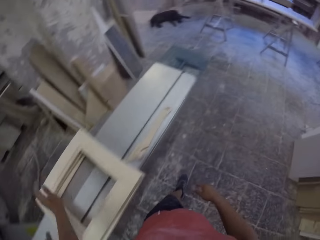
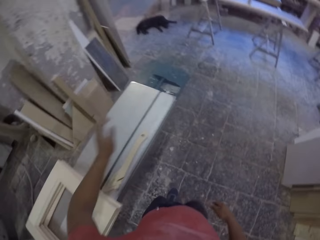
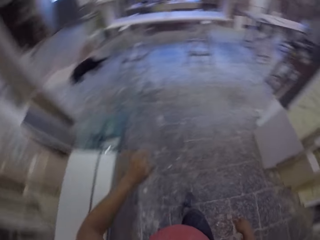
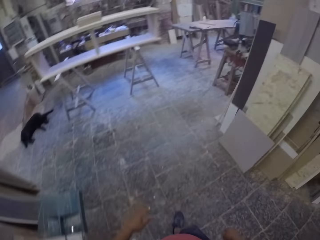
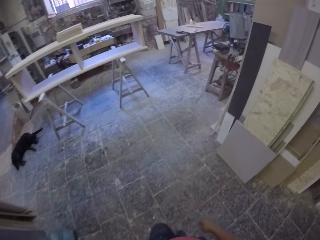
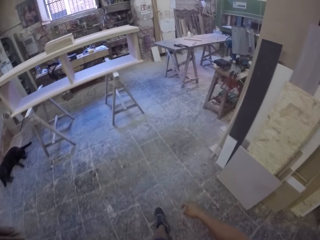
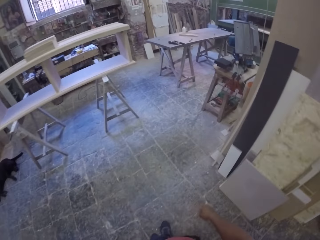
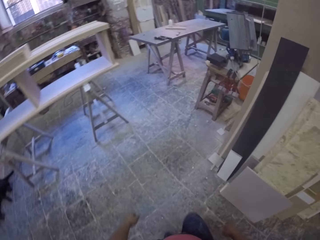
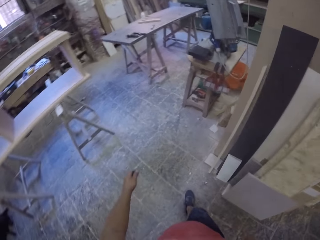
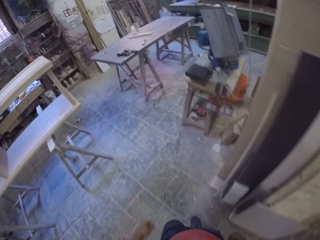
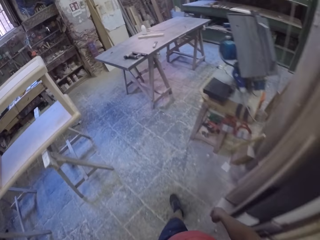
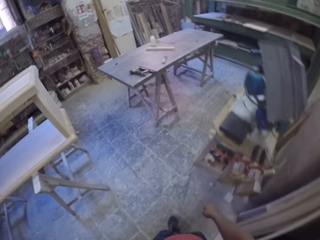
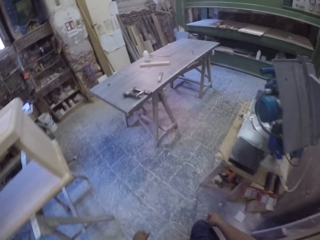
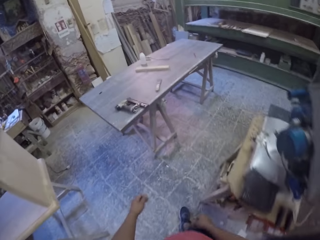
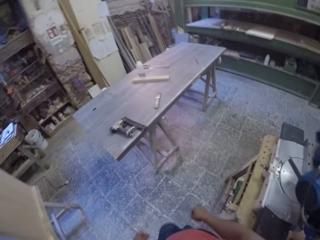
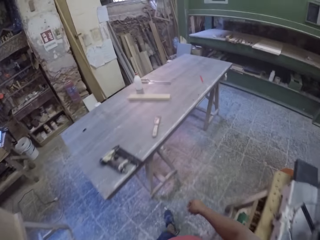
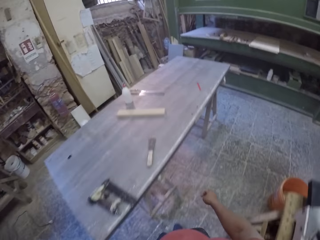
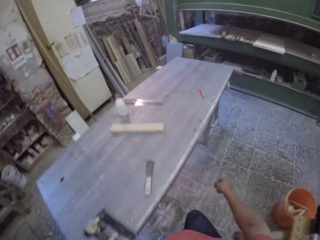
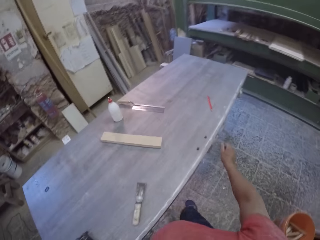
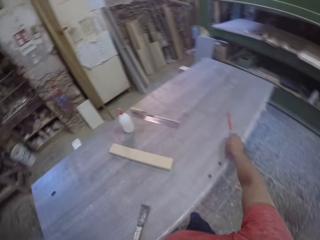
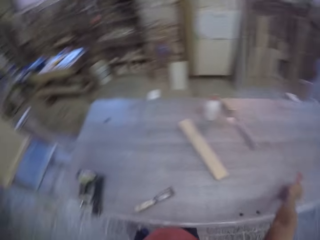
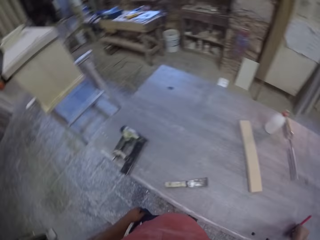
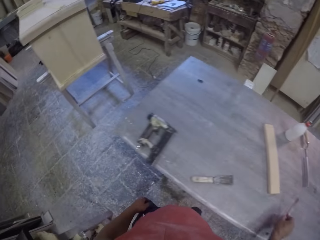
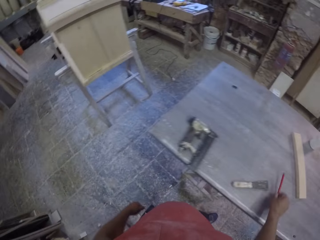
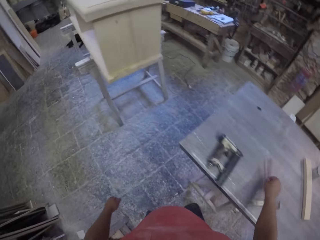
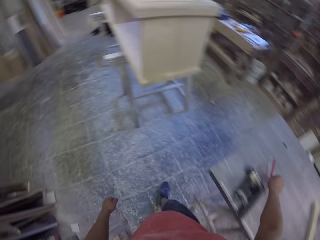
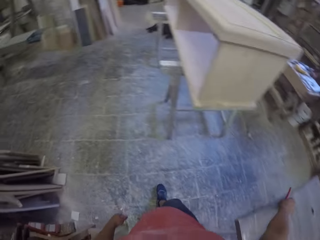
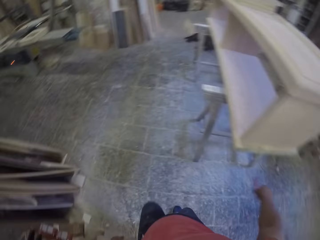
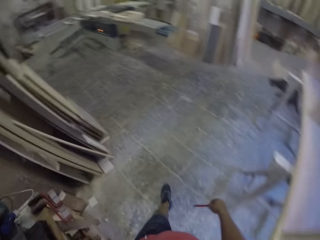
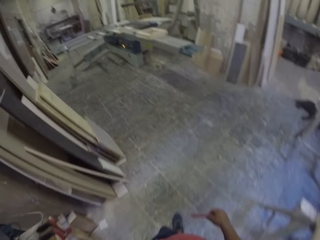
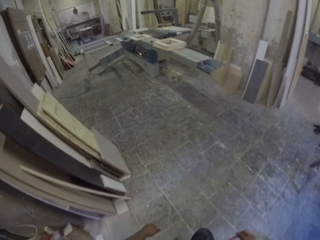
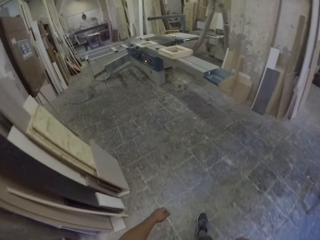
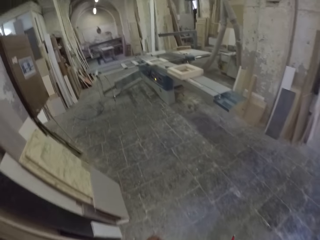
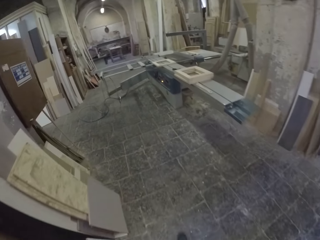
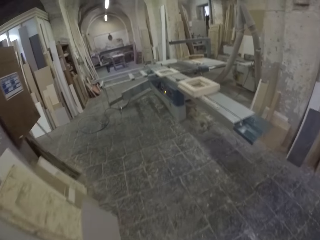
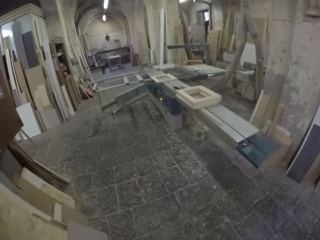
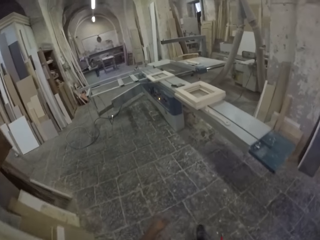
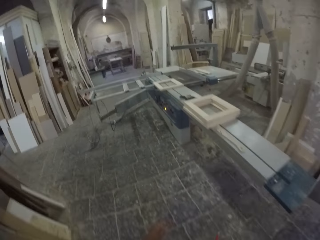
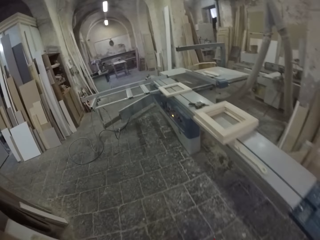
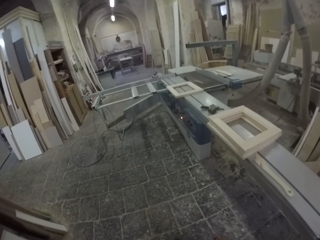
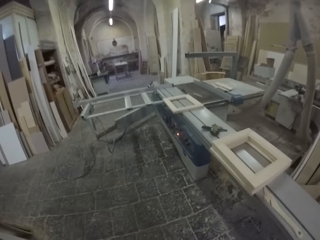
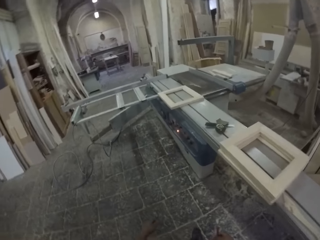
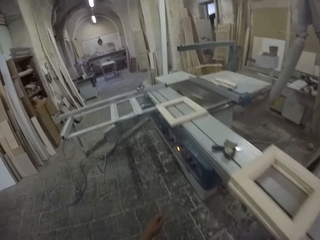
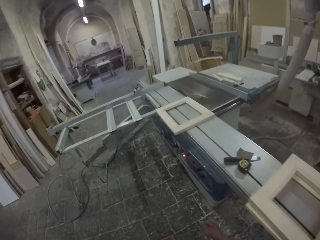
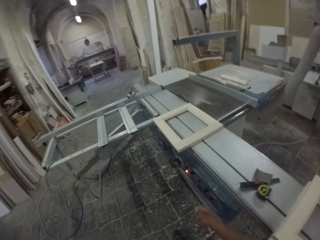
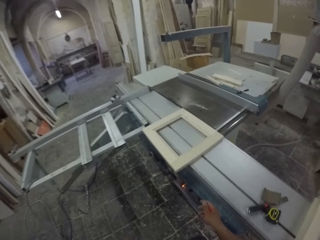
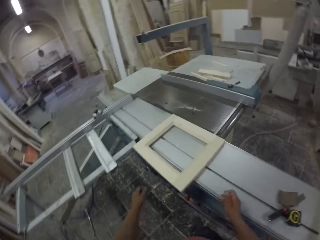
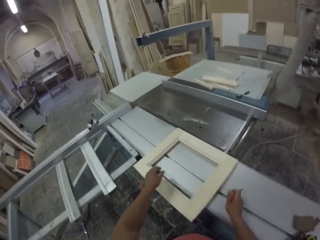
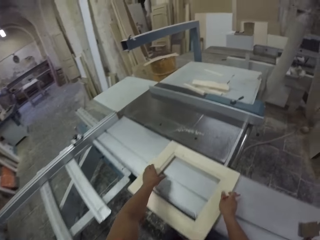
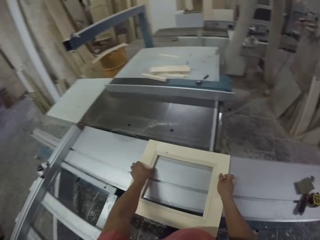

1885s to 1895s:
The camera wearer moves the scraper. They walk in the workshop. They pick up a pencil. They turn around. They walk in the workshop.

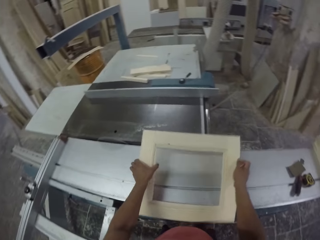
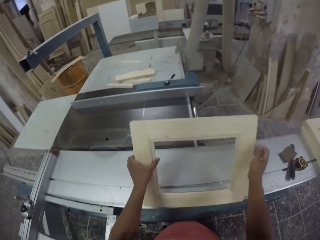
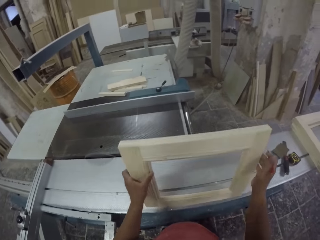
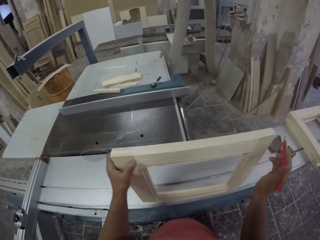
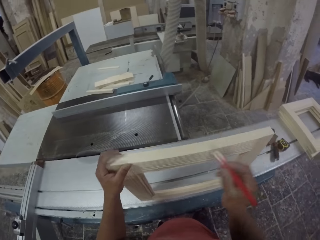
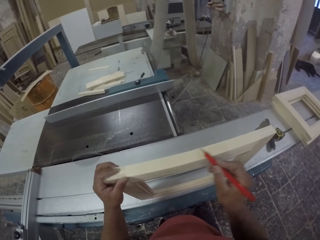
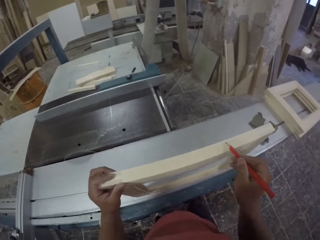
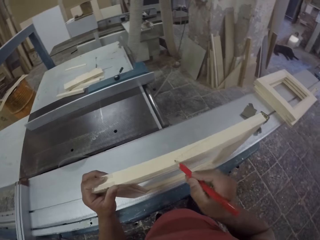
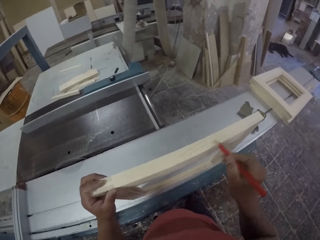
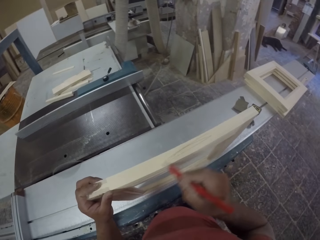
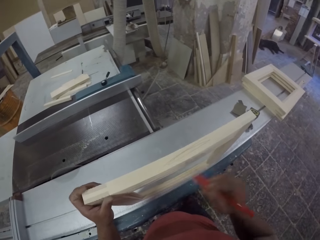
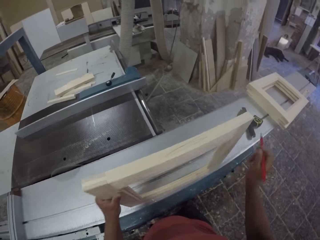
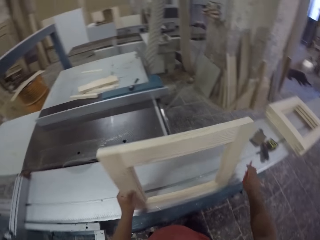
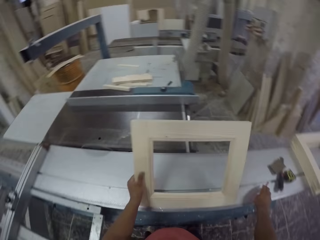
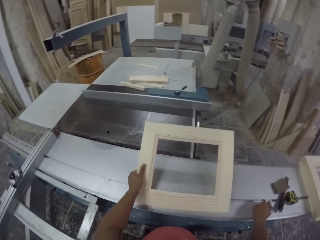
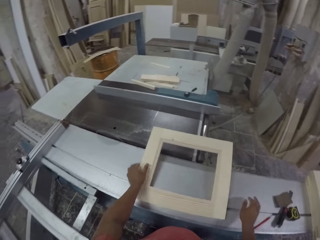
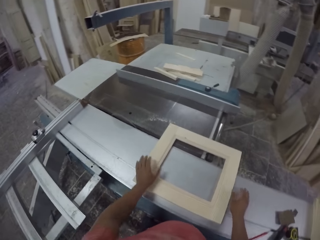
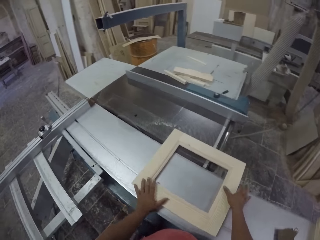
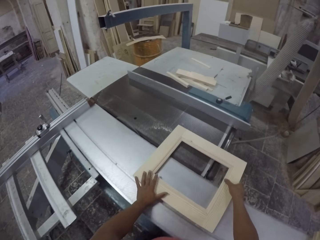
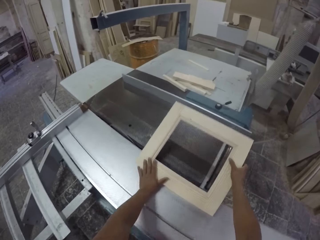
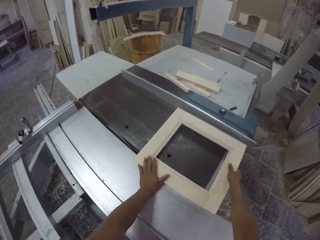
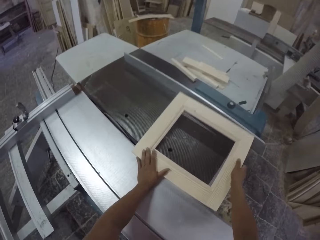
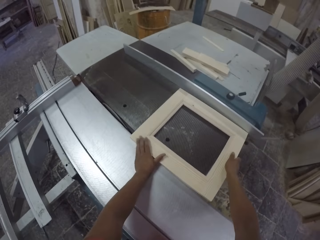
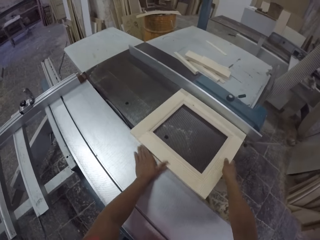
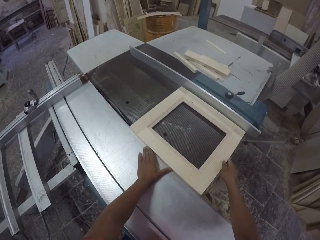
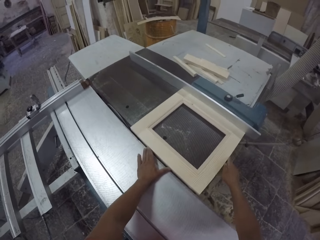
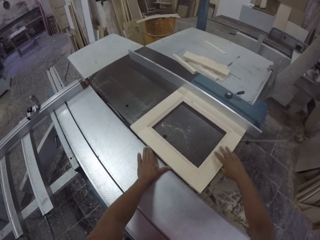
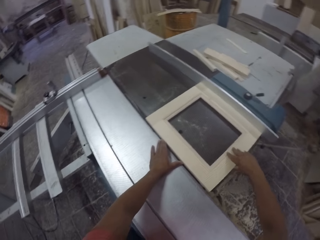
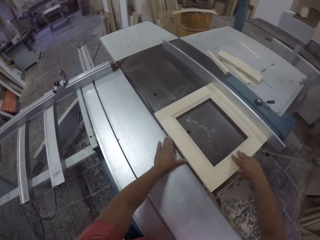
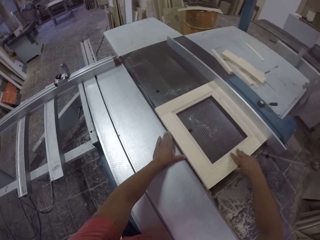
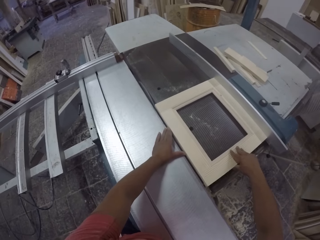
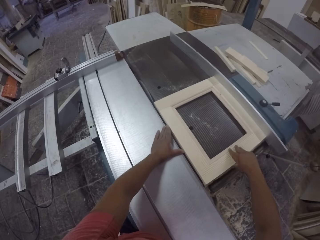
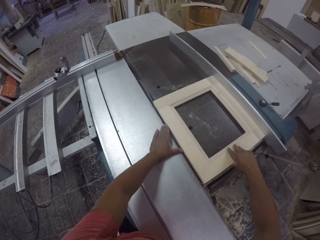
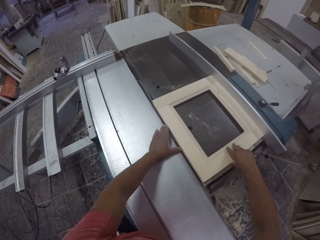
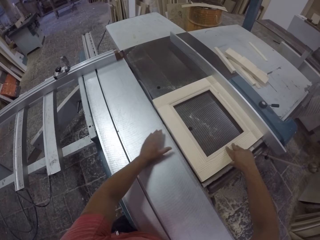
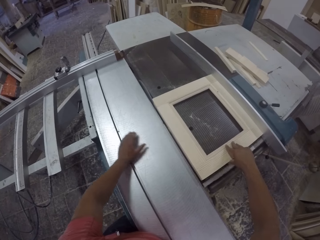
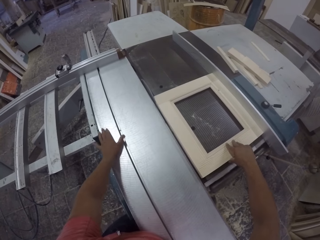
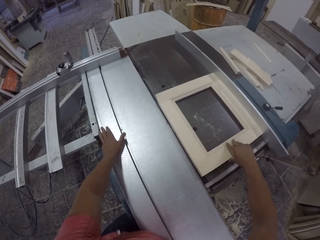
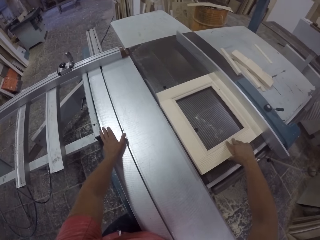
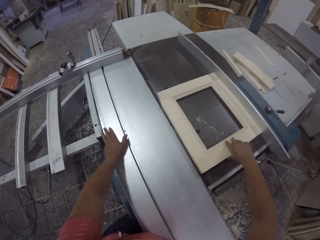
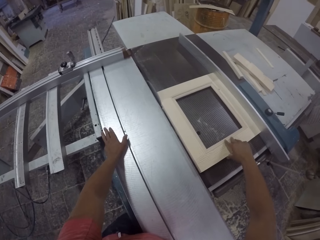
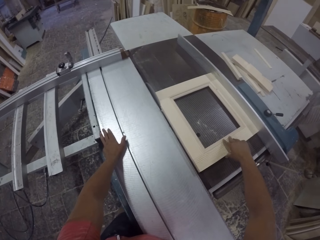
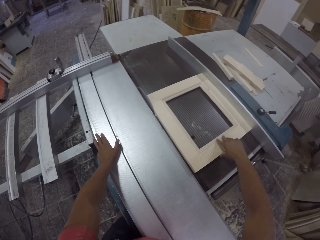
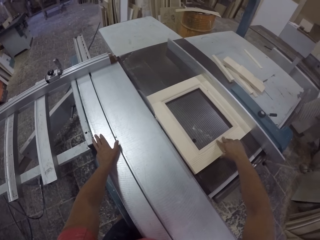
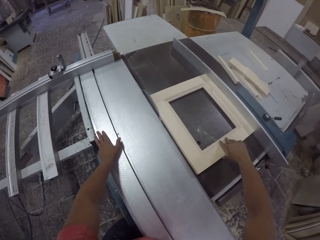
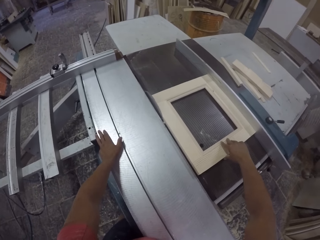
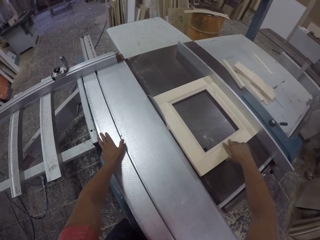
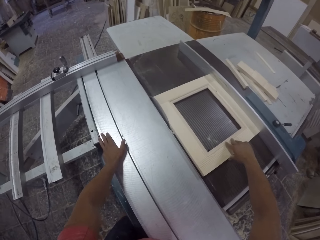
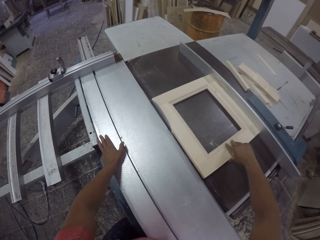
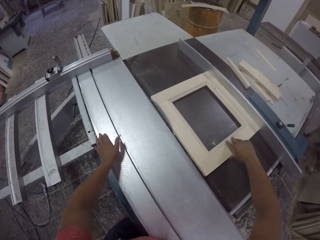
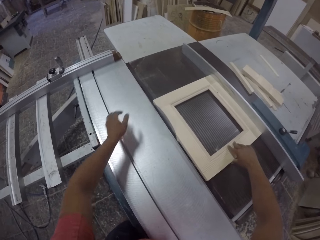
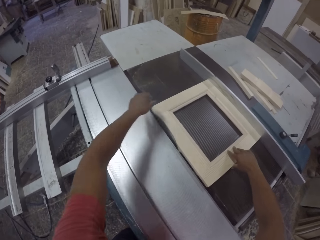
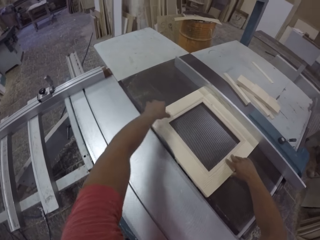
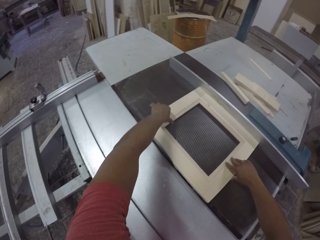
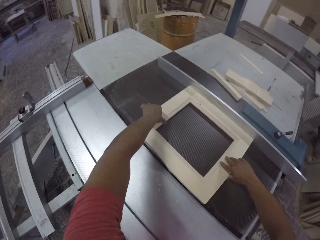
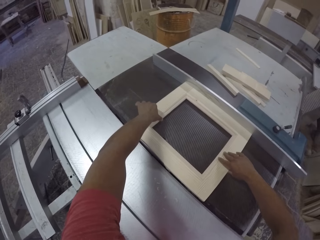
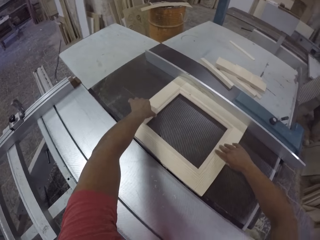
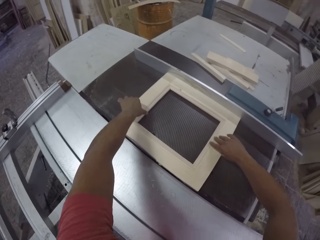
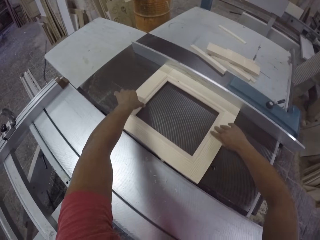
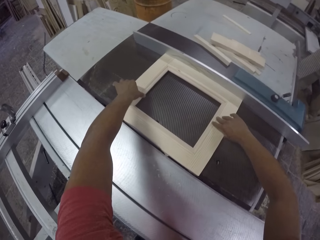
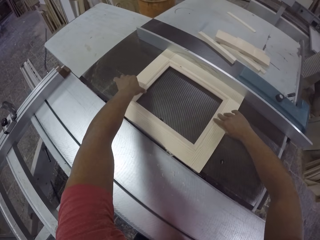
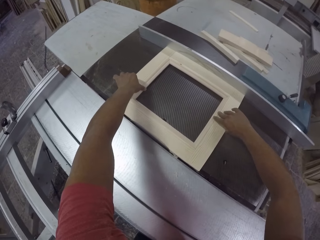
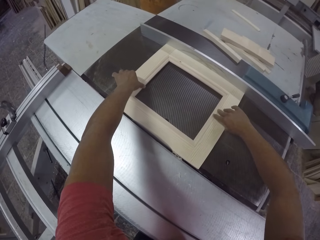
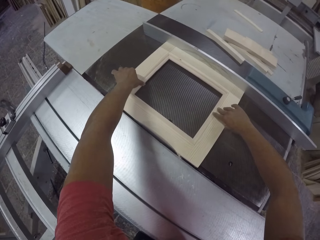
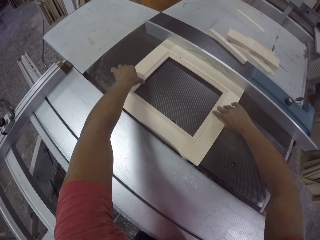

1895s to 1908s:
The camera wearer holds the piece of wood. They turn the wood frame. They scribe on the piece of wood. They put the pencil down. They place the wood on the wood cutting machine. They cut the wood.
